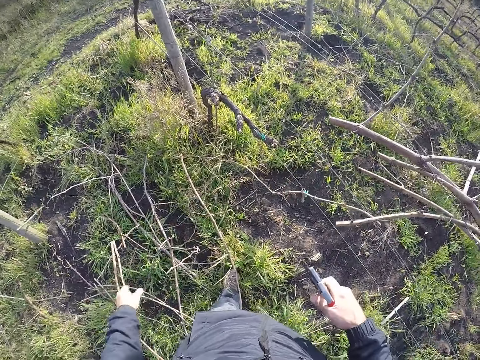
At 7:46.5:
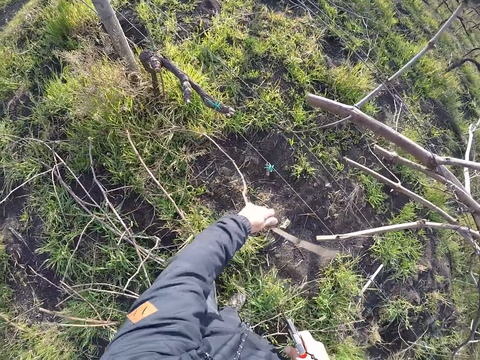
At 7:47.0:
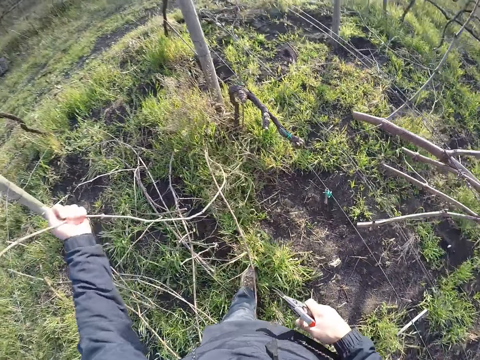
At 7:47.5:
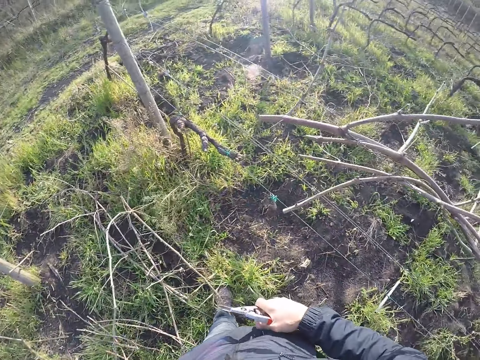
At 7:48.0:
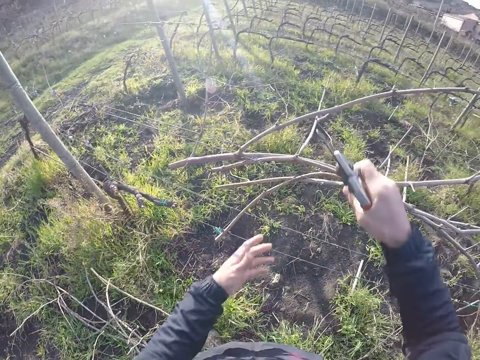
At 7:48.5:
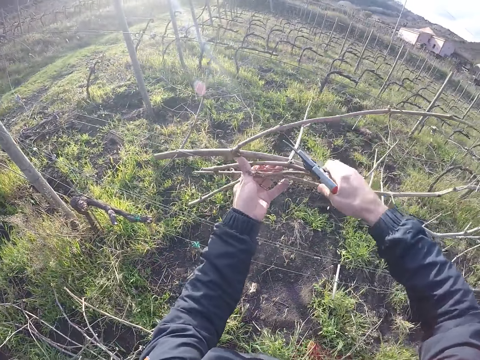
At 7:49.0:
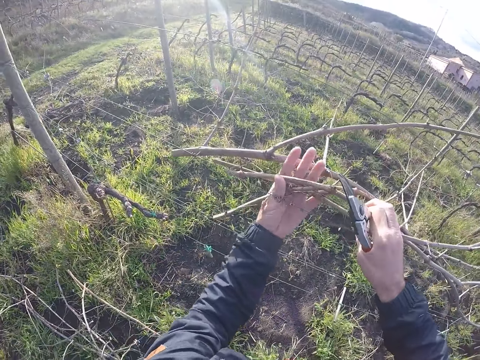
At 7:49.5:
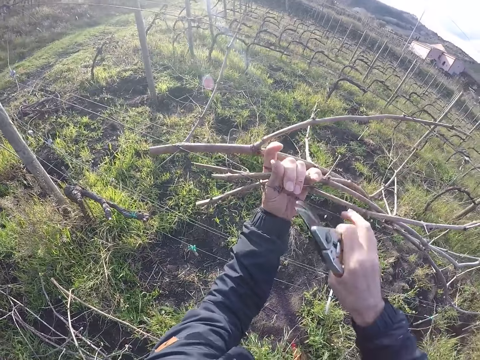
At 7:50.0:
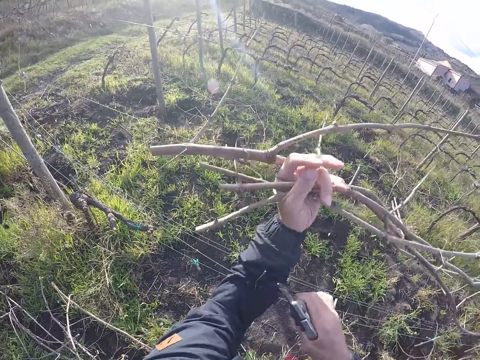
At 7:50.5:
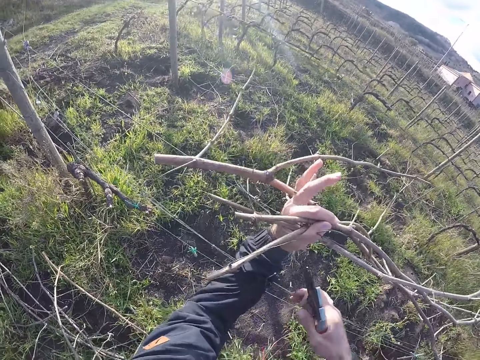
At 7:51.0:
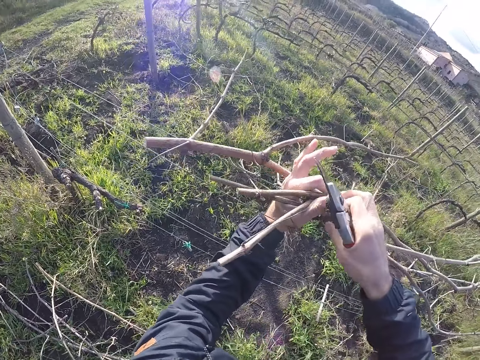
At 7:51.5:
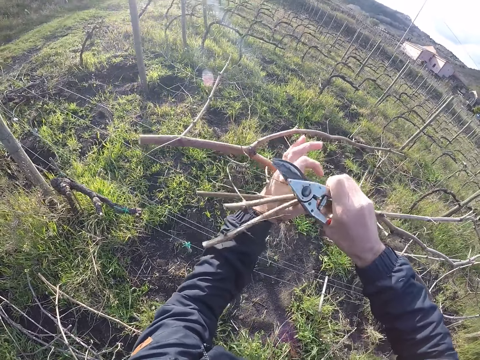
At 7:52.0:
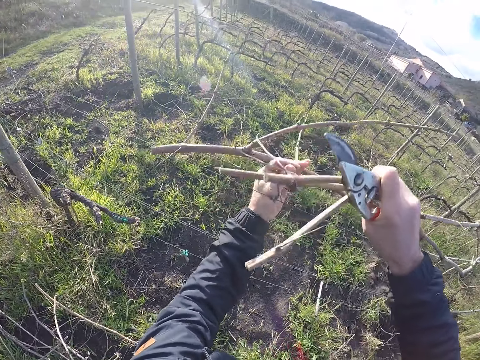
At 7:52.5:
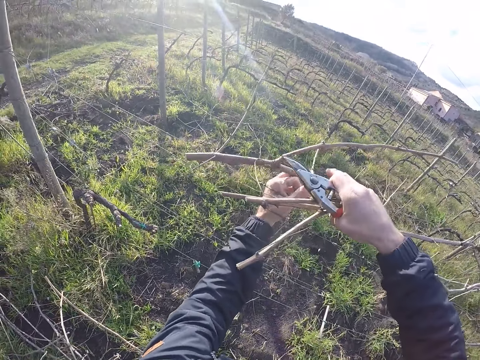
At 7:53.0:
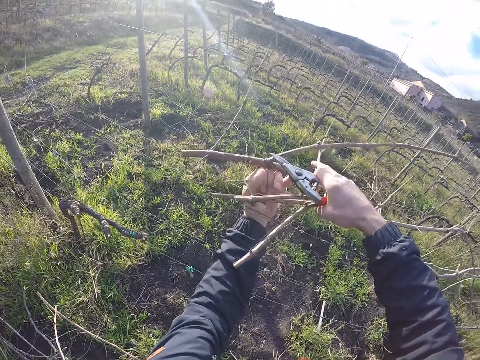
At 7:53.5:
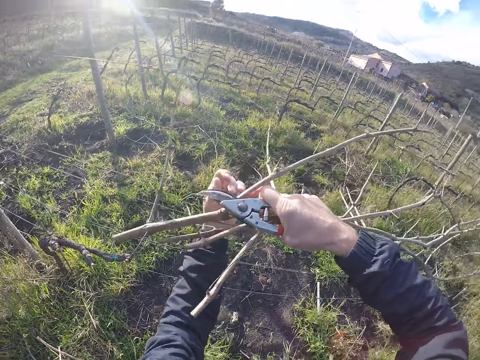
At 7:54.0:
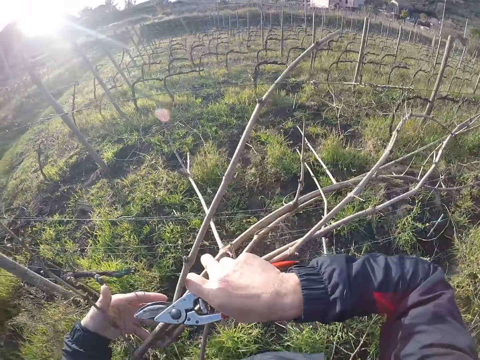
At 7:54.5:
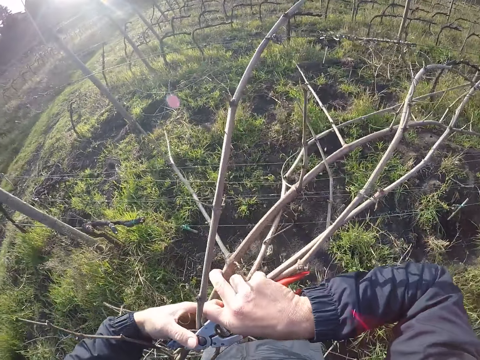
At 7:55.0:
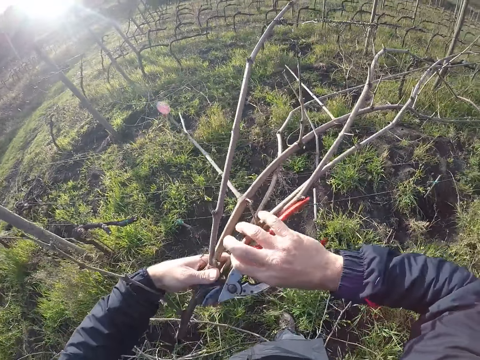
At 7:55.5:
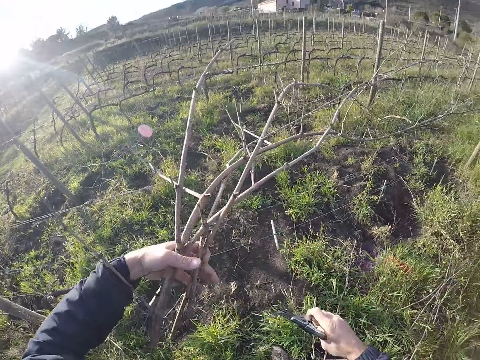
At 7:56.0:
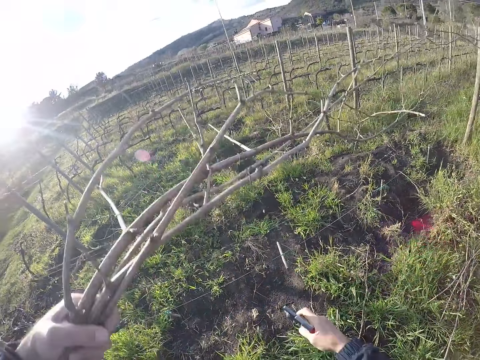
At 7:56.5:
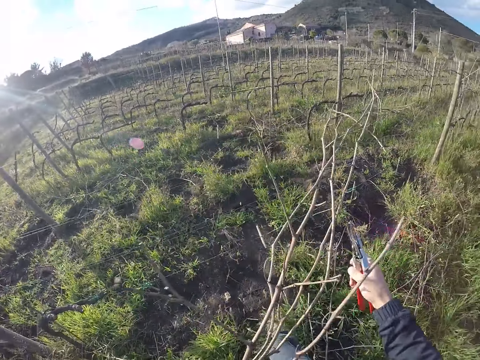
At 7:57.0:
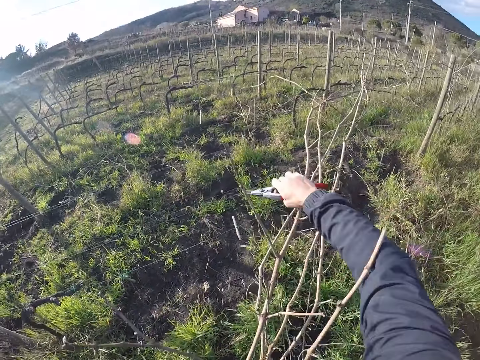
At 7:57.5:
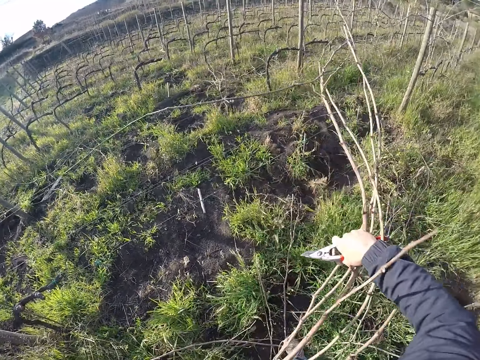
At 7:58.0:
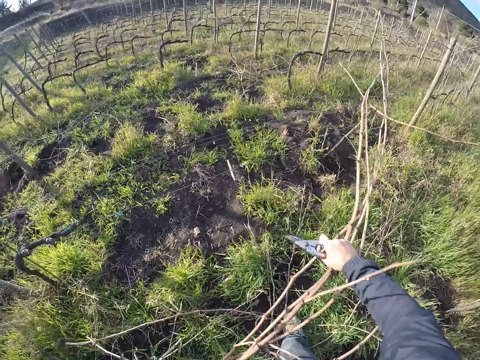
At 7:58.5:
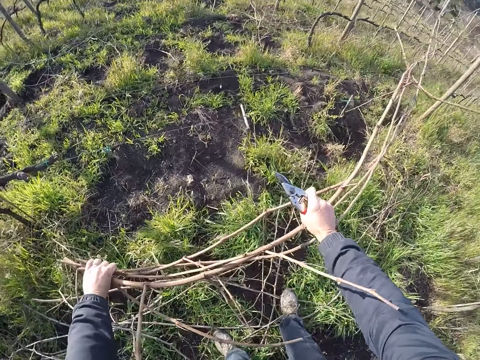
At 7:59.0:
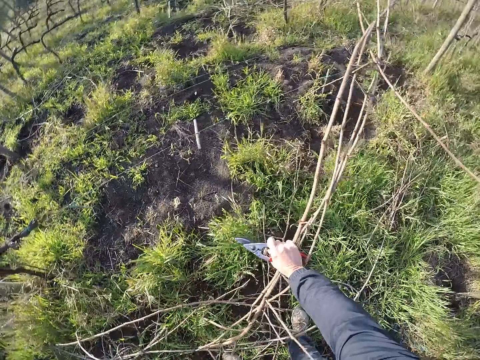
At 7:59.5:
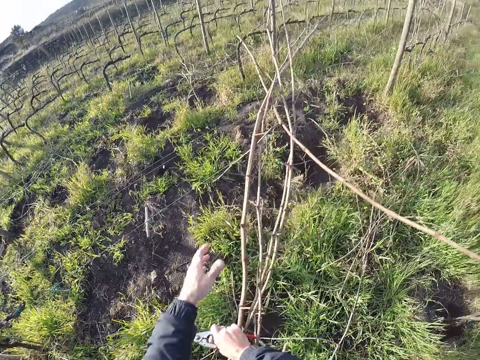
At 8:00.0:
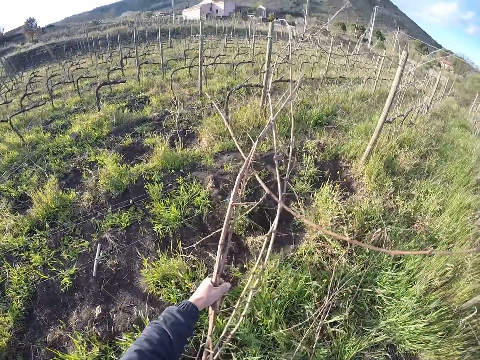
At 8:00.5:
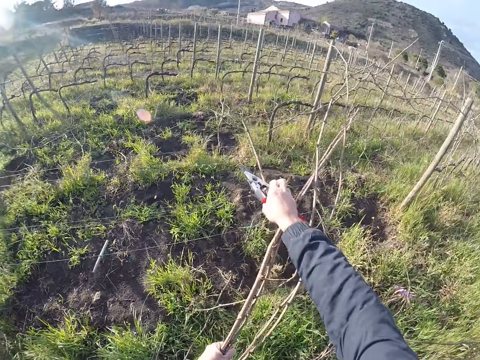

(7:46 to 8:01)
The camera wearer drops the twigs in his left hand on the ground. He draws out a twig from the wire fence with his left hand. He drops the twigs in his left hand on the ground. He draws out some twigs from the wire fence with his hands.

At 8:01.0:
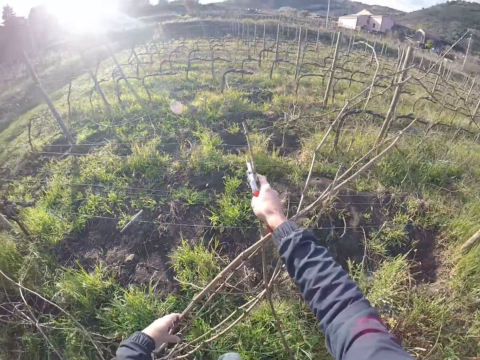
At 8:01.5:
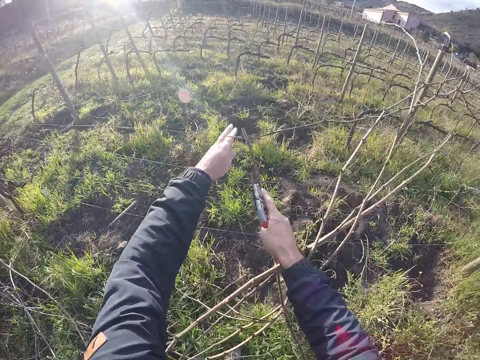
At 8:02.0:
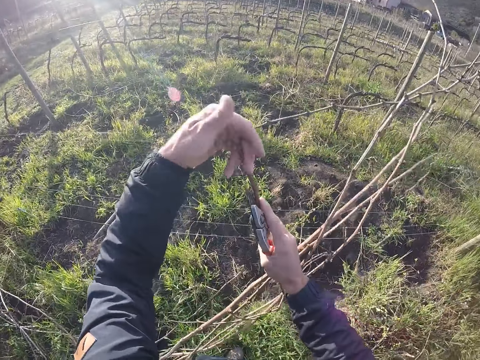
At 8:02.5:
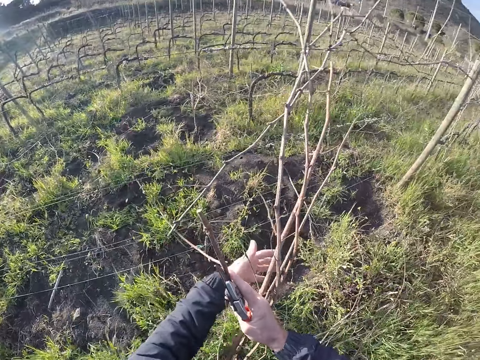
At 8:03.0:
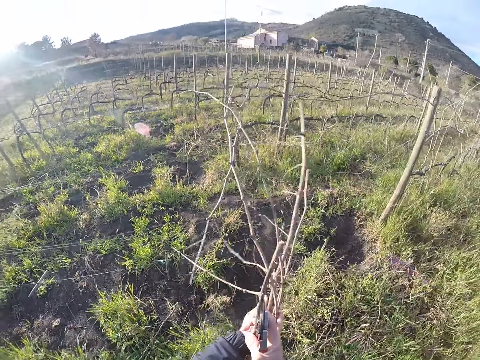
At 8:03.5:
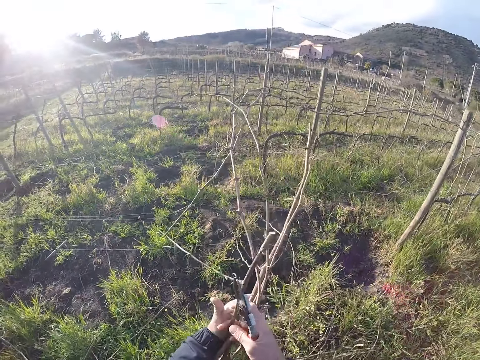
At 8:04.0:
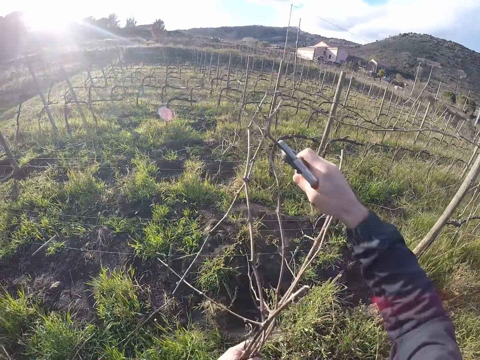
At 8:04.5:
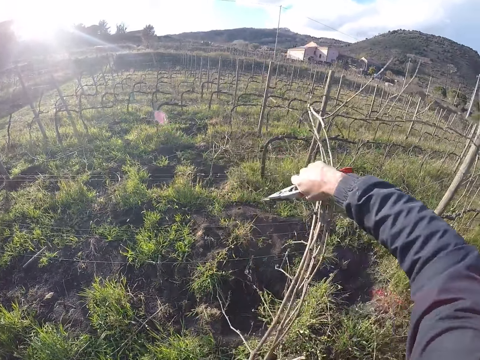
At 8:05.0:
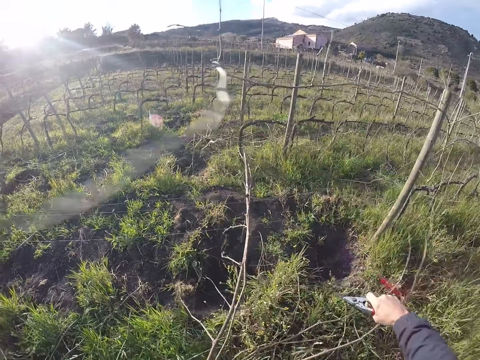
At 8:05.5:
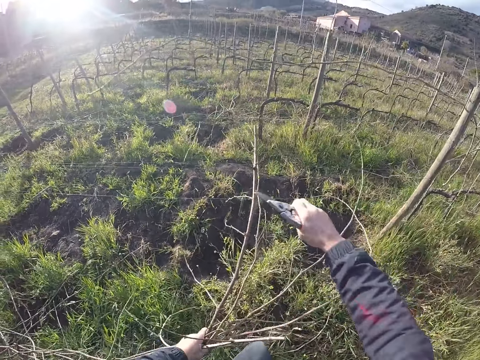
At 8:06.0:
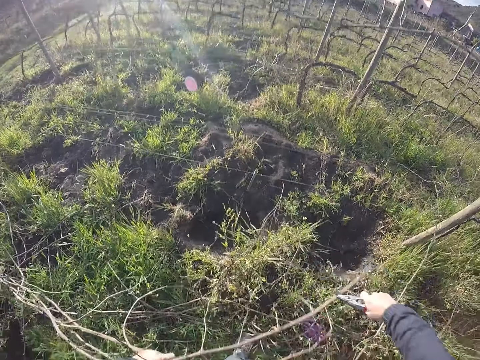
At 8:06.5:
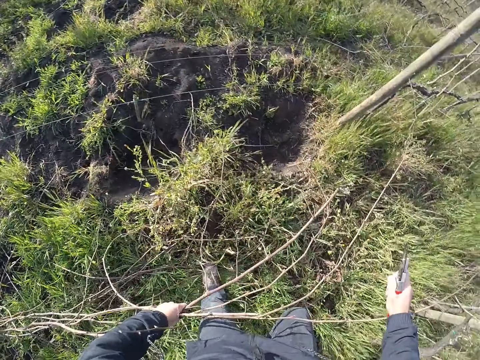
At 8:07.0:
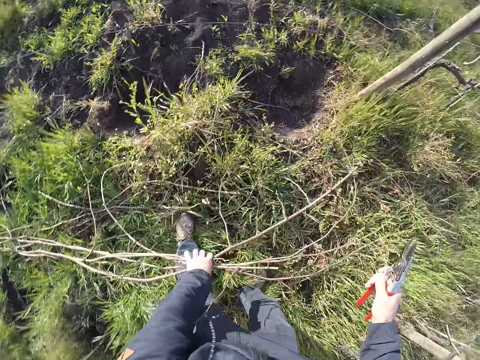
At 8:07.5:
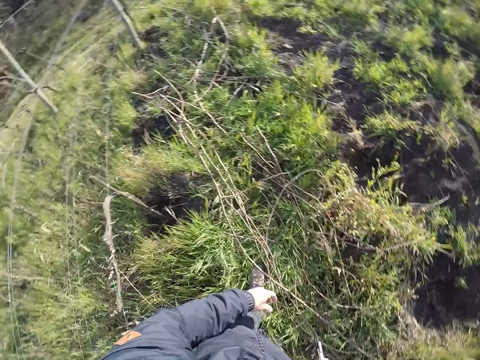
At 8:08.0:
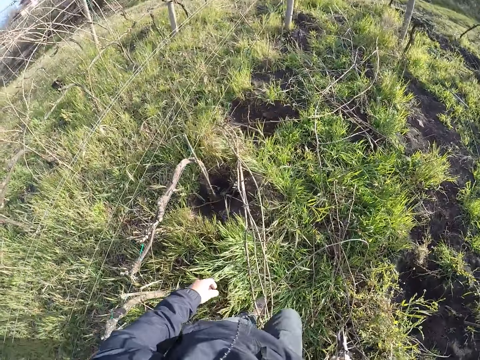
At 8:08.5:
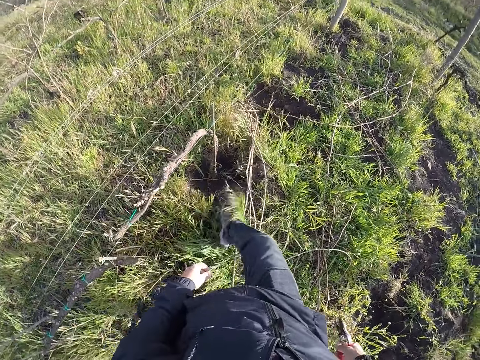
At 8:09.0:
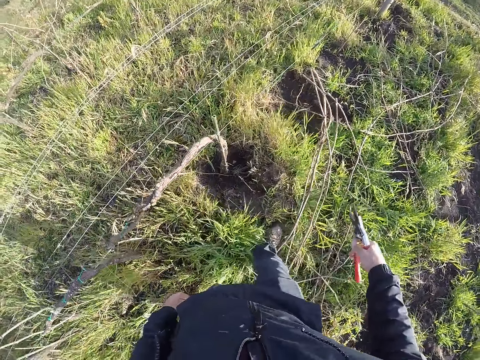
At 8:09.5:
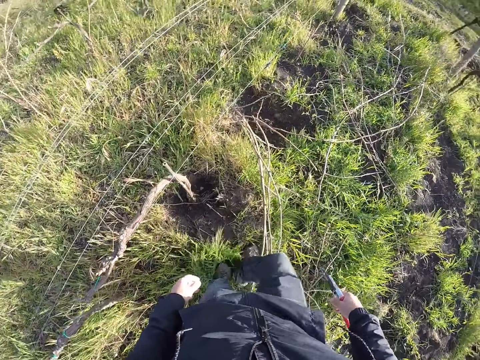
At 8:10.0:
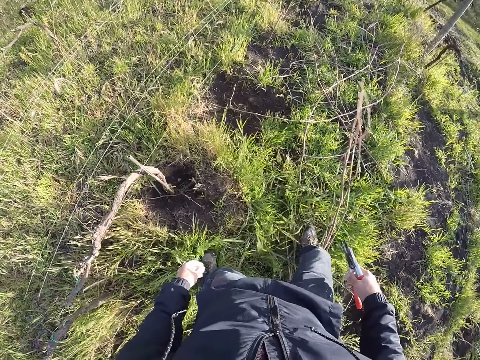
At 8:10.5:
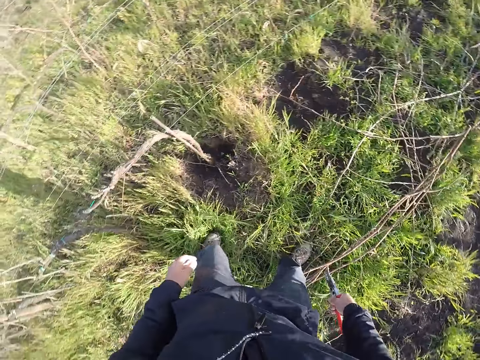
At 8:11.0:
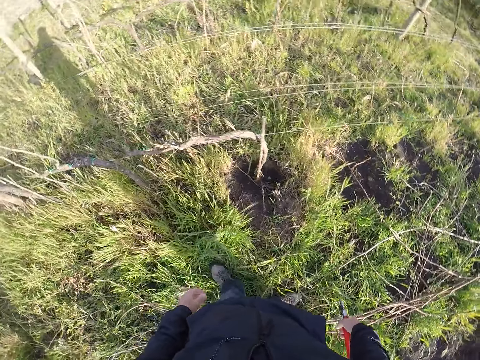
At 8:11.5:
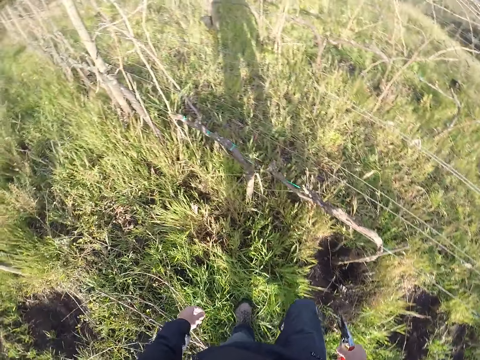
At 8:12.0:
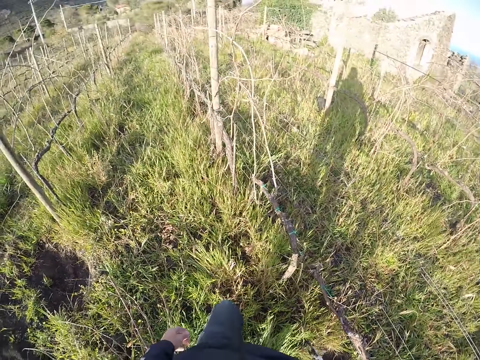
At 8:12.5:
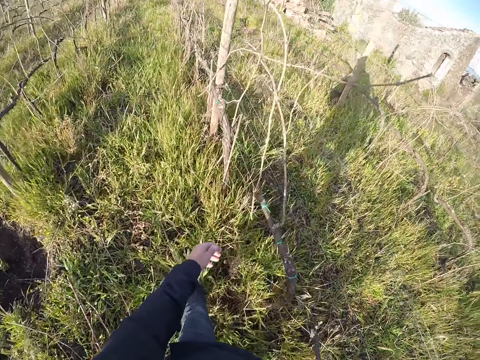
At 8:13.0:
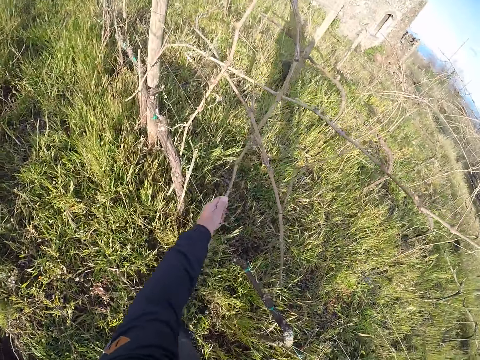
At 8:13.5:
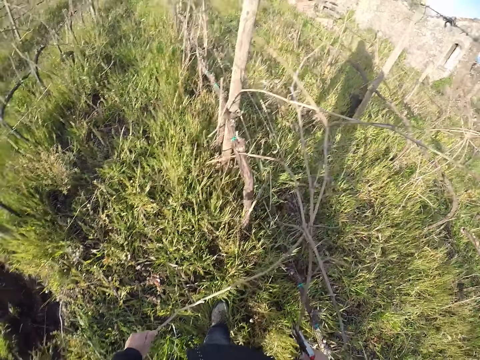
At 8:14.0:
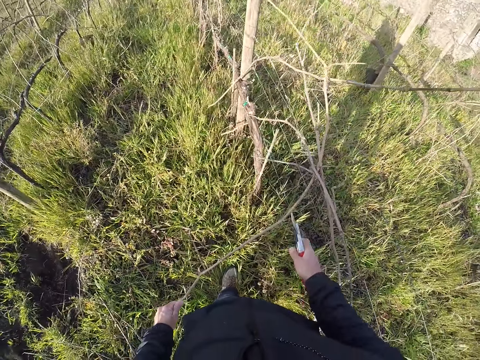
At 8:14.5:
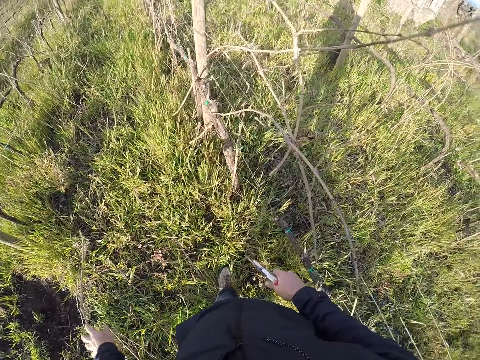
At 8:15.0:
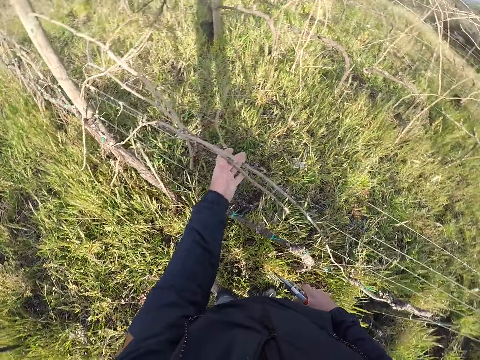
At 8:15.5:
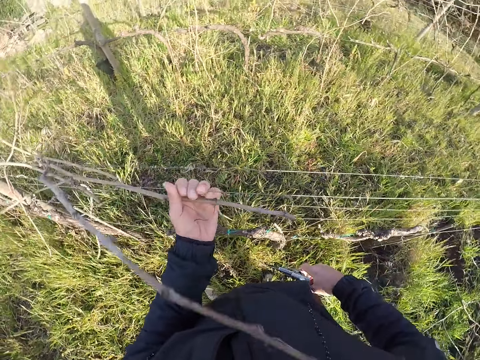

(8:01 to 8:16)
The camera wearer drops the twigs in his left hand on the ground. He steps on branches. He turns around. He draws out a twig from the wire fence with his left hand. He cuts the twig with the cutter in his right hand. He drops the twig in his left hand on the ground. He draws out a twig from the wire fence with his left hand.
